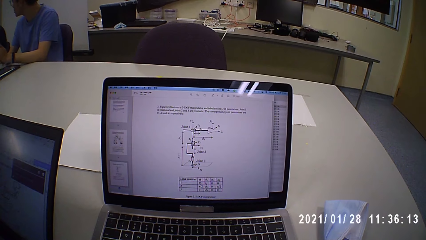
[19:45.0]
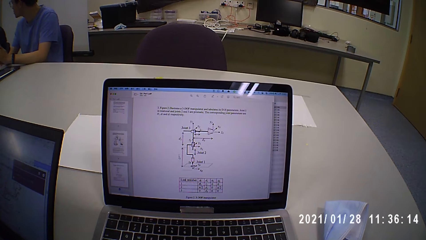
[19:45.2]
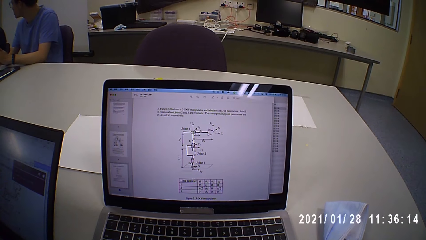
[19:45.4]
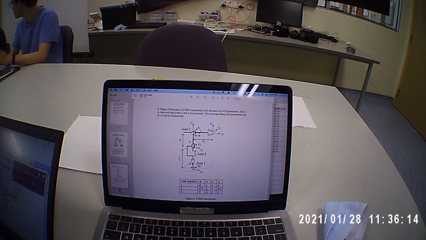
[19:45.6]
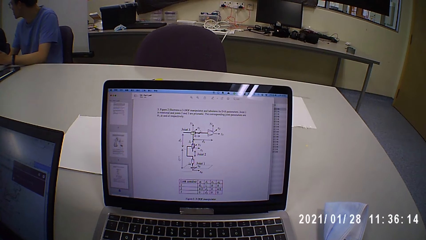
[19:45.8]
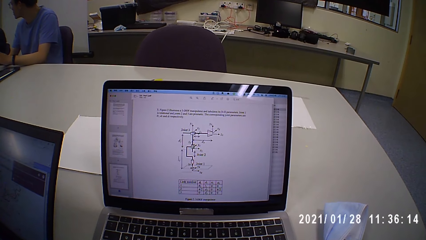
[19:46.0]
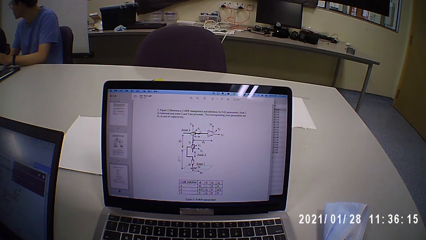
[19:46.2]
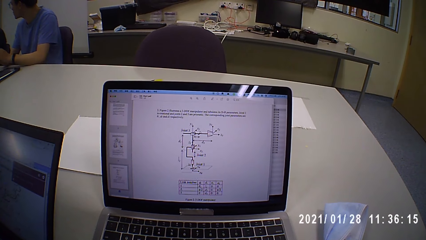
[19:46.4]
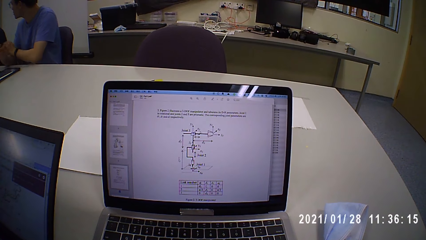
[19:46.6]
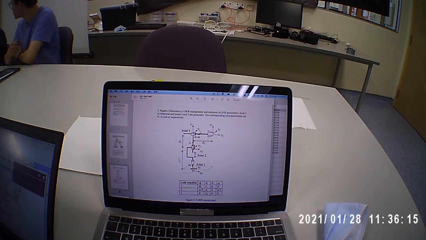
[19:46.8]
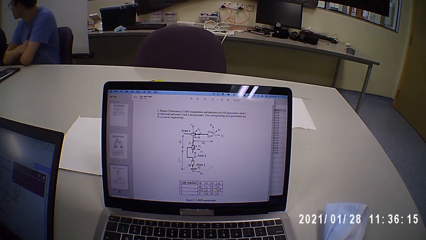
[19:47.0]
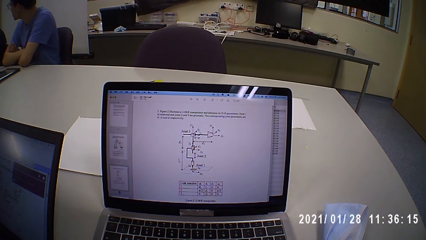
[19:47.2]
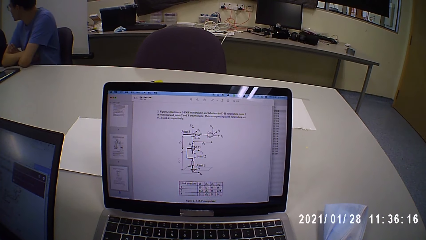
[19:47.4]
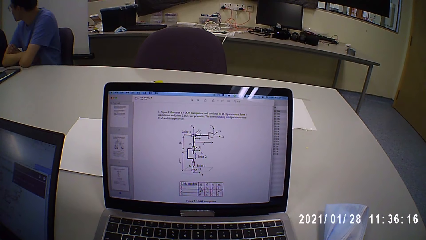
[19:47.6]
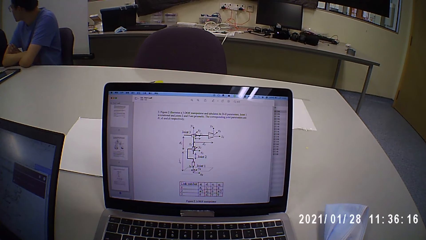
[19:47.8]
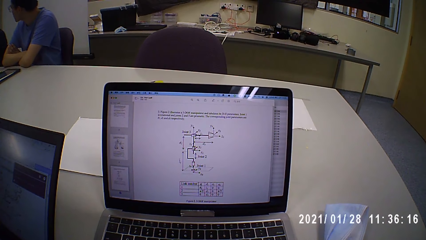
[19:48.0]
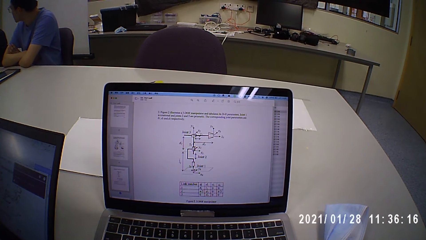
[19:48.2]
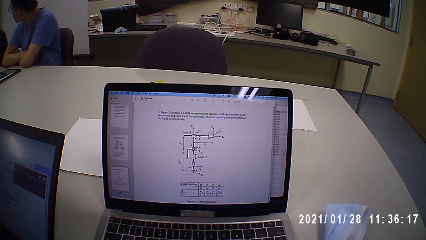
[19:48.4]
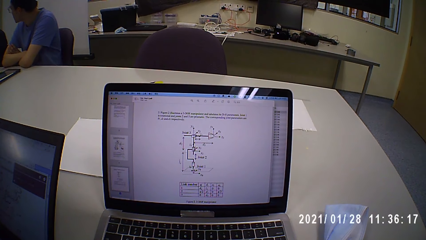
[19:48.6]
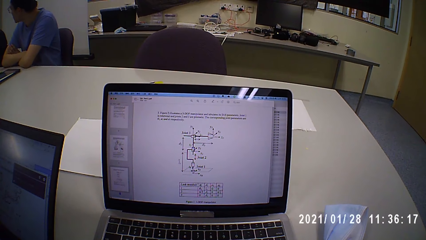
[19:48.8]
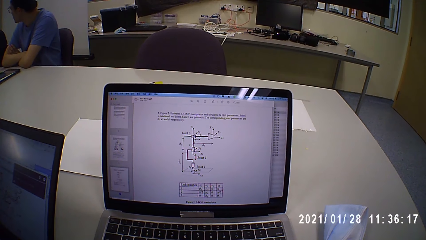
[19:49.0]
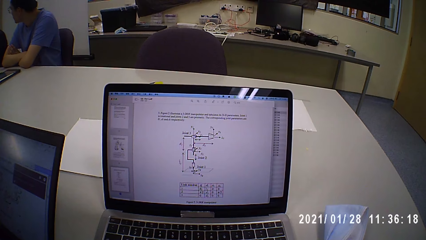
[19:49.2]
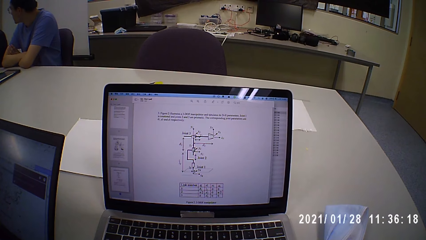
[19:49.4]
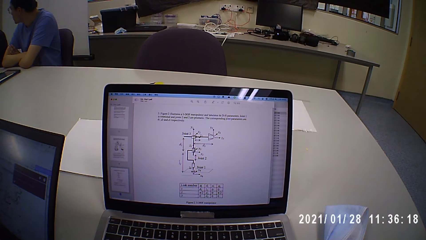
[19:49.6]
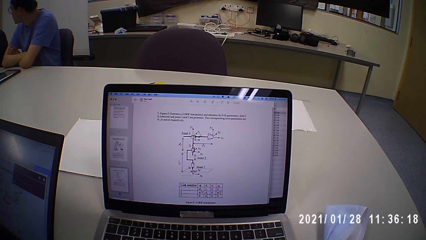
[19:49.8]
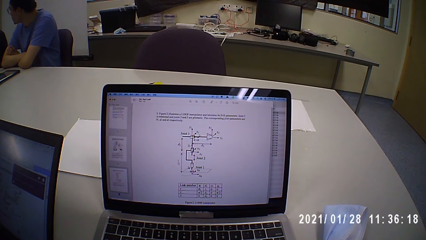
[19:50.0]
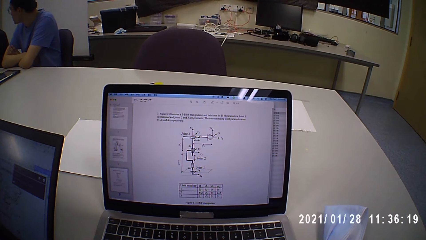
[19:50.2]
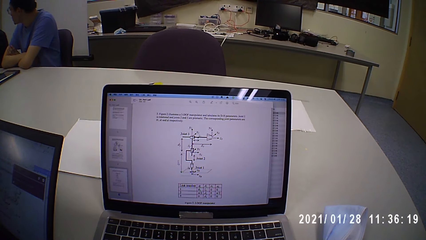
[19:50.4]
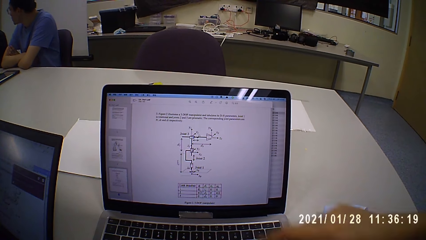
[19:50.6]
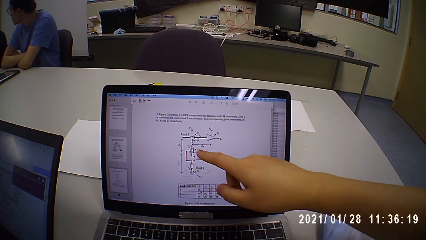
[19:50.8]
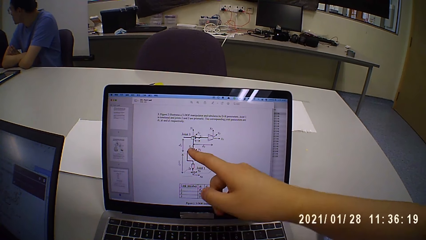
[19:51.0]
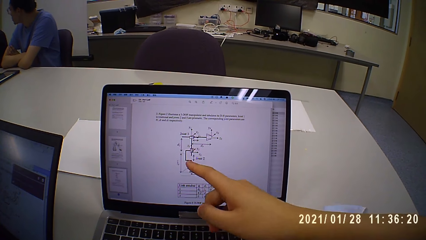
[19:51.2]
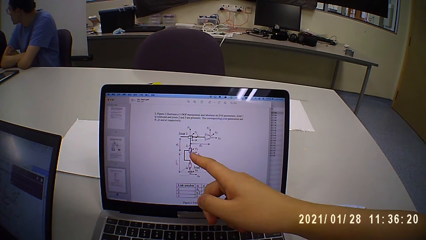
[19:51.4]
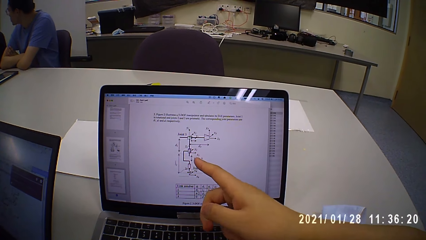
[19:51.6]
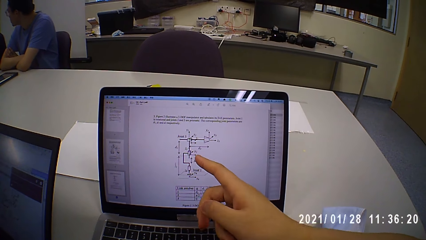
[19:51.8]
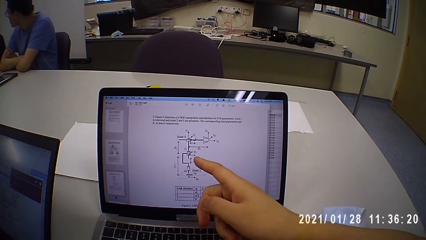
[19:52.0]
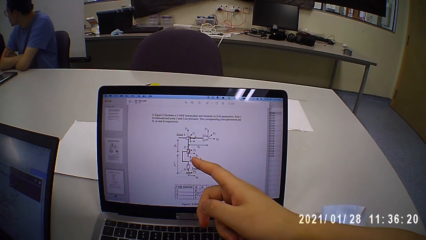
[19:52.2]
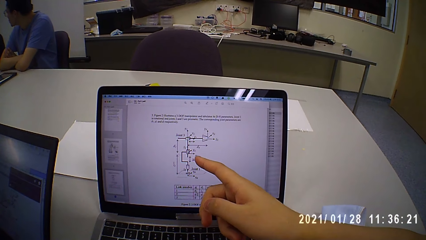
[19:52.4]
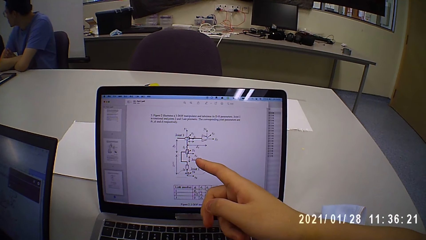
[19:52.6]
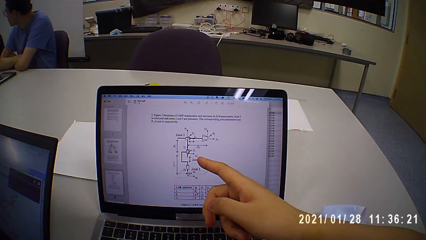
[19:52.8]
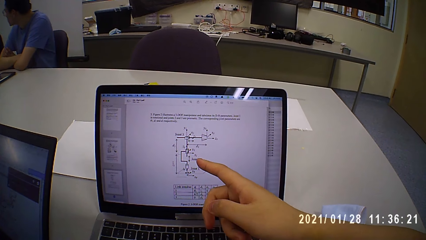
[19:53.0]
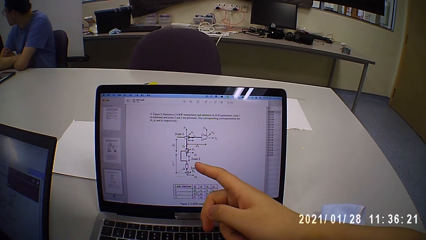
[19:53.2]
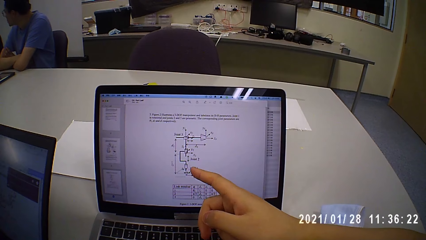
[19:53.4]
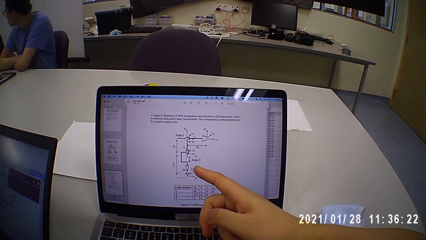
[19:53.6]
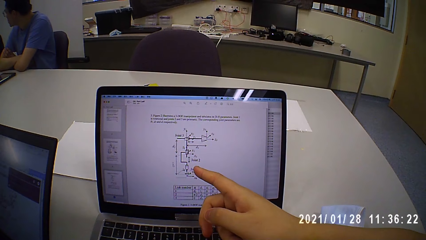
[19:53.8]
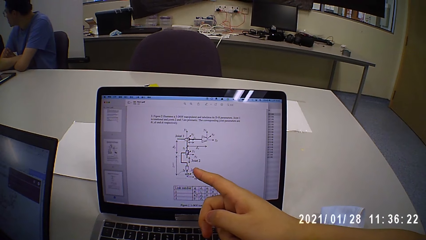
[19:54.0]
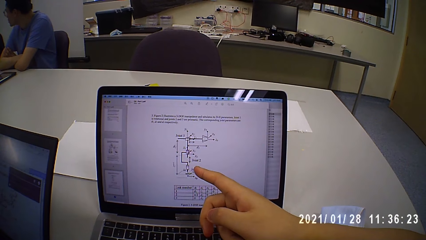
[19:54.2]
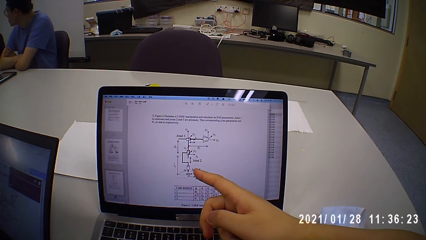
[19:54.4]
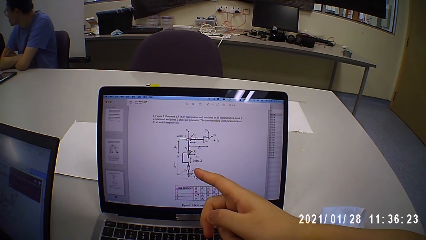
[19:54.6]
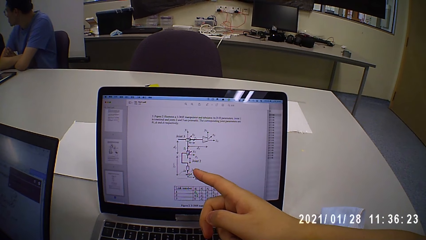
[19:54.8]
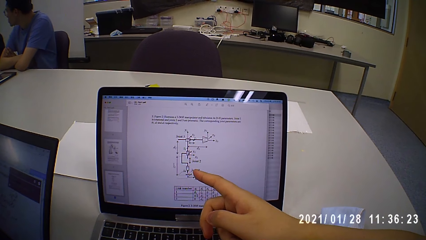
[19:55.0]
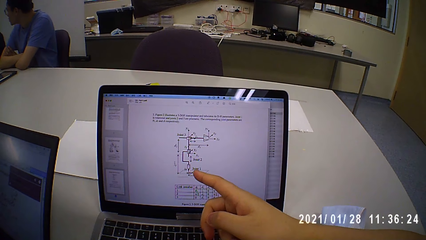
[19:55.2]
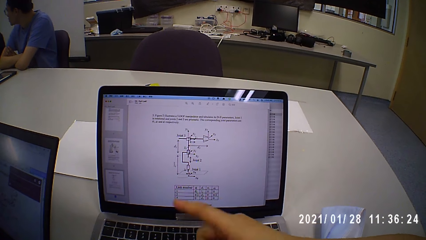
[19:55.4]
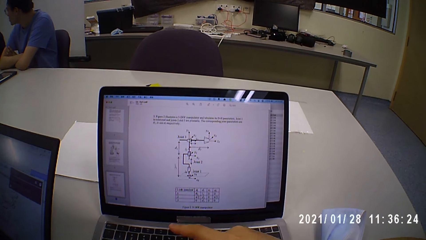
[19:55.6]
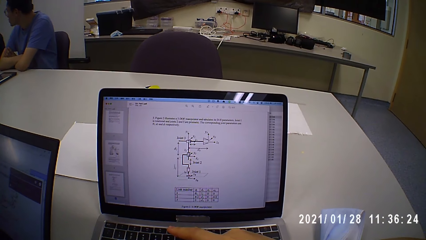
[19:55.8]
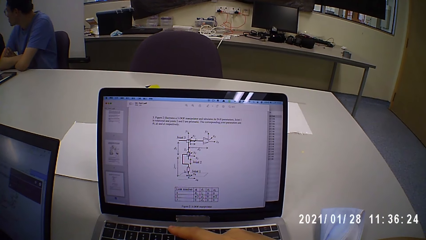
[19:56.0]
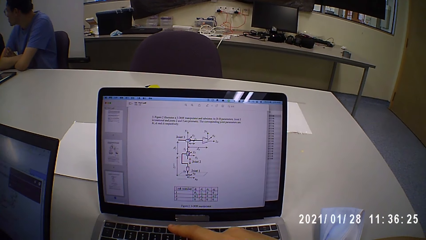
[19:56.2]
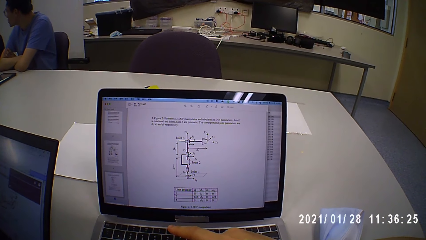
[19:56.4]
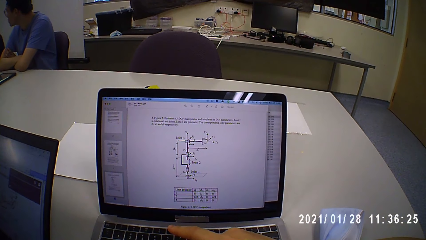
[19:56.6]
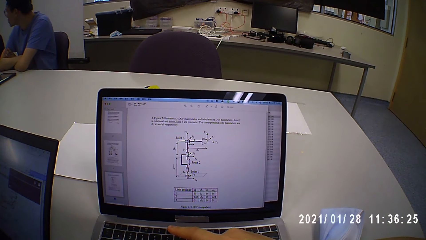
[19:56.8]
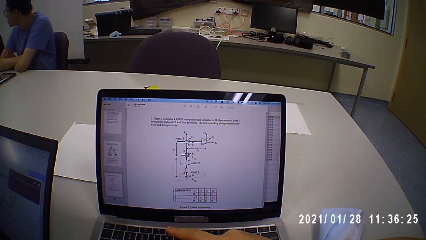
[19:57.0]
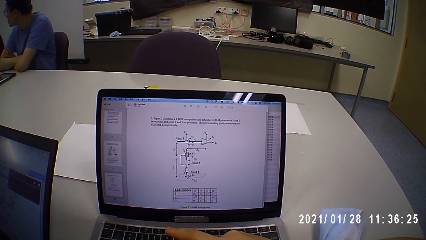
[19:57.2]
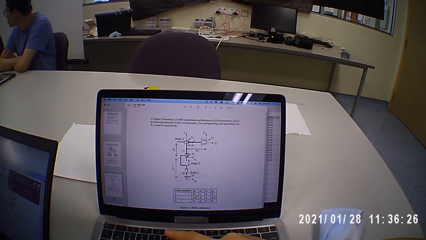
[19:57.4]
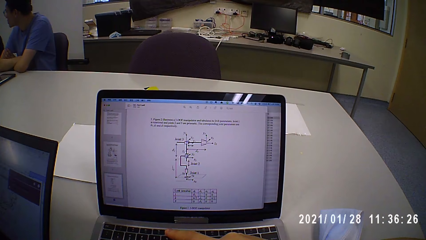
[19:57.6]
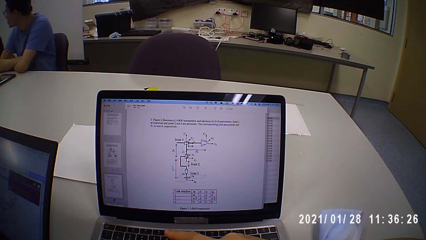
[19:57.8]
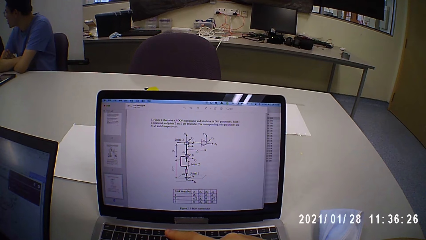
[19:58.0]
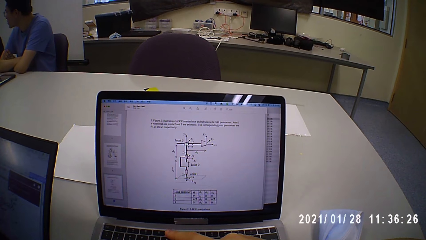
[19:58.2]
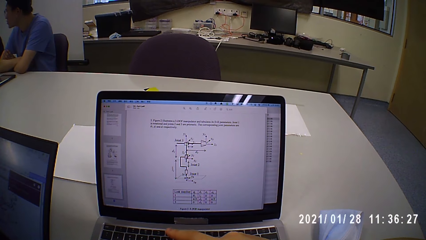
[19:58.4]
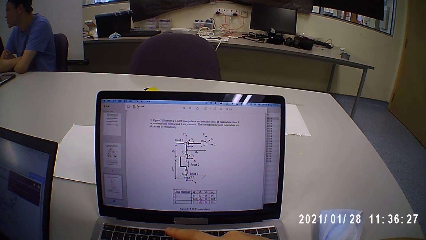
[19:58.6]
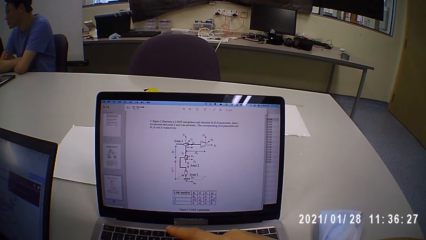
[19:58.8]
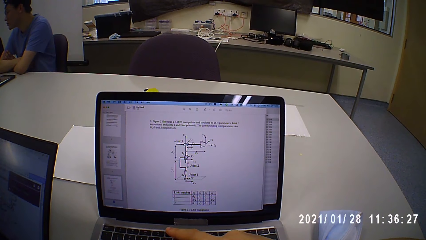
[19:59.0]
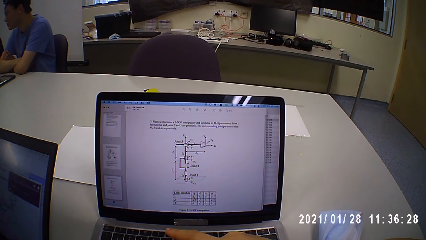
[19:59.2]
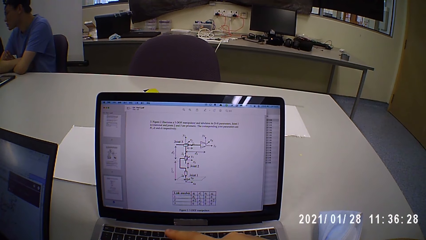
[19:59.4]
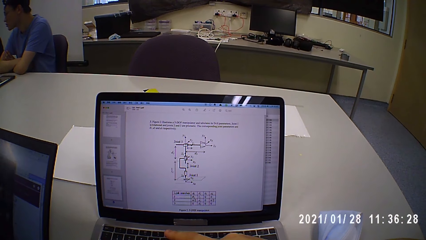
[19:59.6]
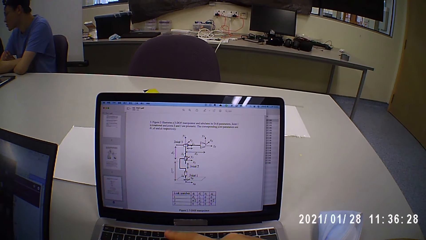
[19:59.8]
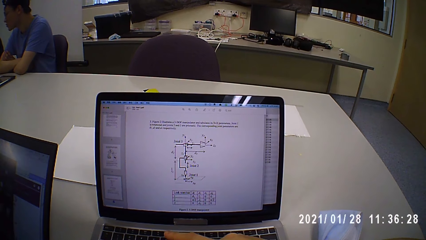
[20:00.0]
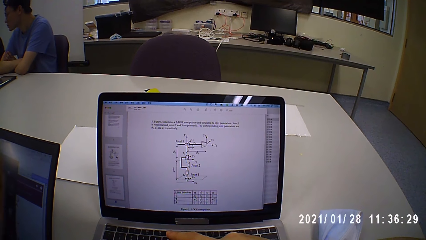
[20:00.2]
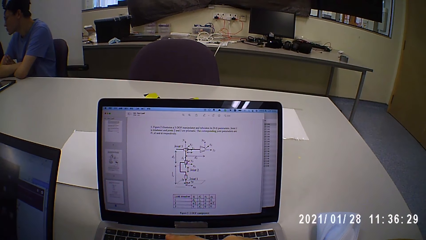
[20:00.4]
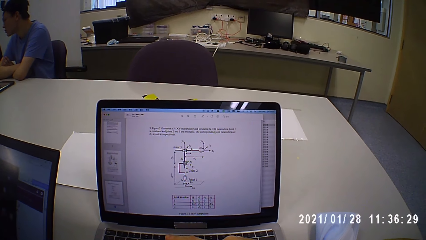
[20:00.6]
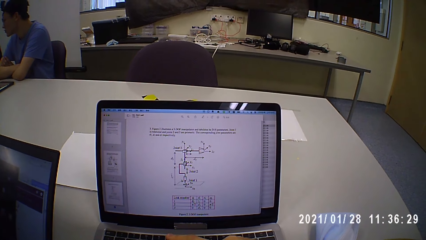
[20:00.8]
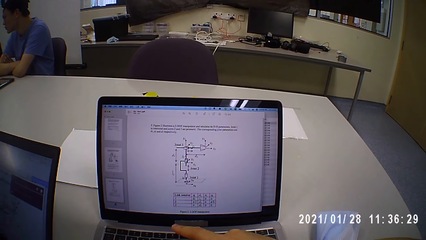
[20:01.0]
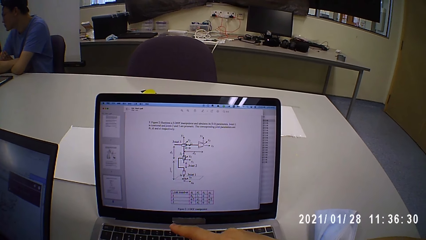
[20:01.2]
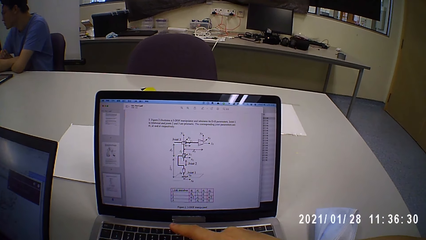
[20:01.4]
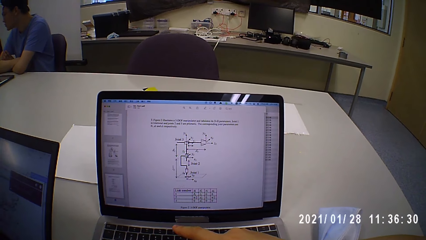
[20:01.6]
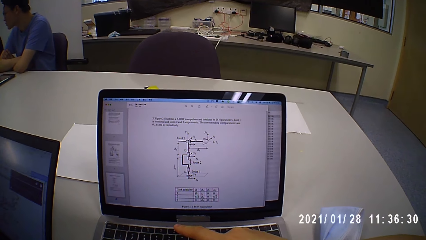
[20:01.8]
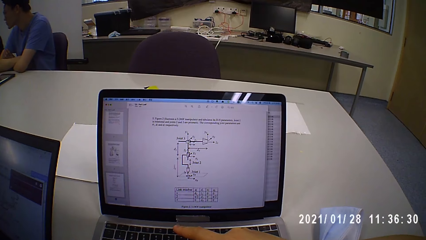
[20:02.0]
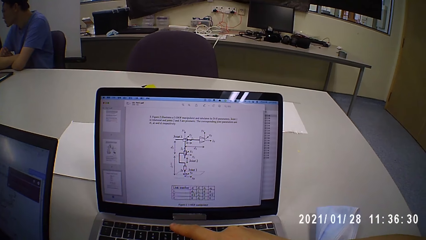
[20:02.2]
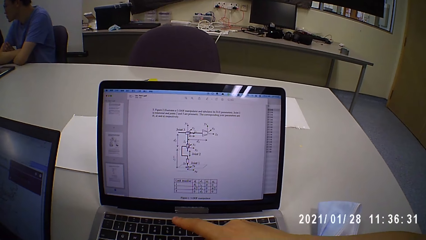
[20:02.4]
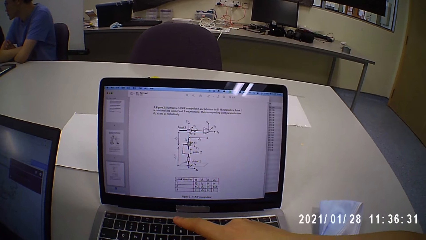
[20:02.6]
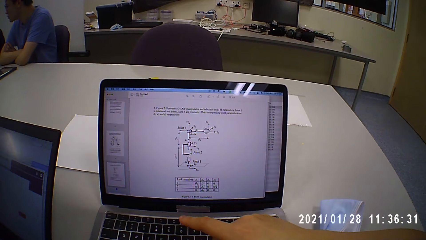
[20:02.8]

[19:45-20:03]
A man folds his hands on the table. Another man touches the screen of the laptop on the table with his right hand. The other man converses with the camera wearer. The other man presses the keyboard of the laptop on the table with his right hand.
